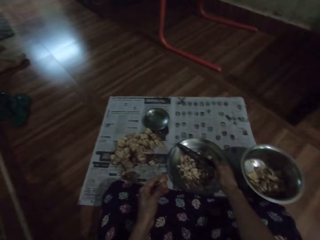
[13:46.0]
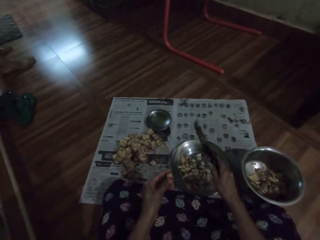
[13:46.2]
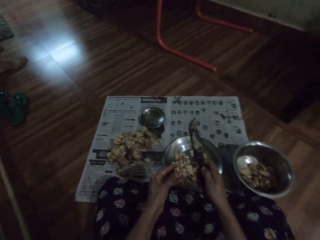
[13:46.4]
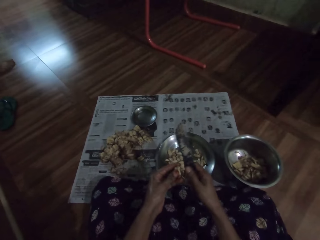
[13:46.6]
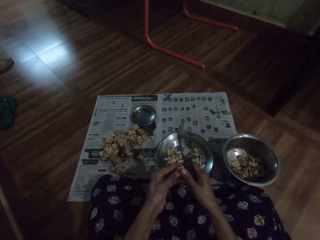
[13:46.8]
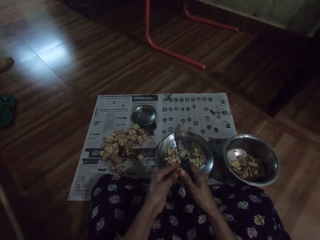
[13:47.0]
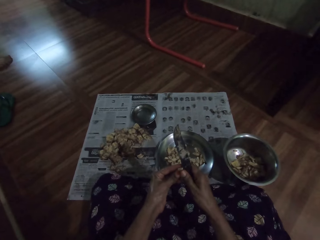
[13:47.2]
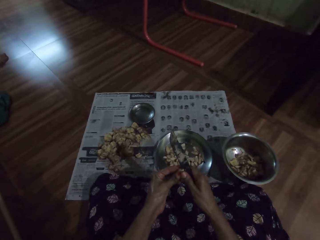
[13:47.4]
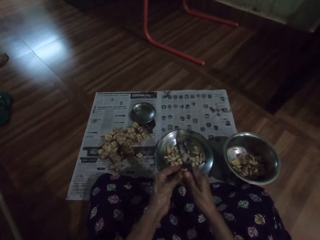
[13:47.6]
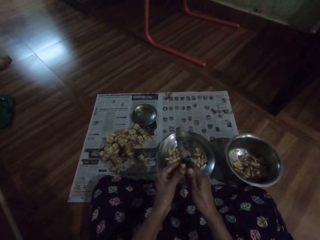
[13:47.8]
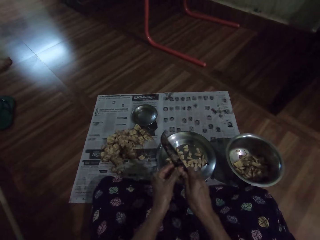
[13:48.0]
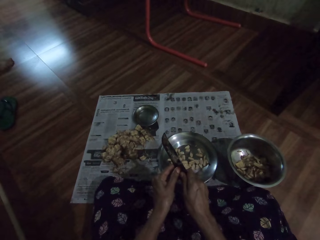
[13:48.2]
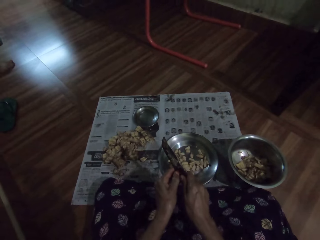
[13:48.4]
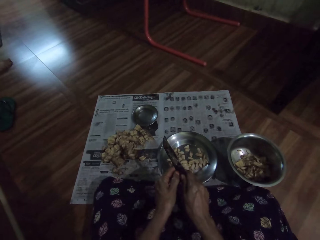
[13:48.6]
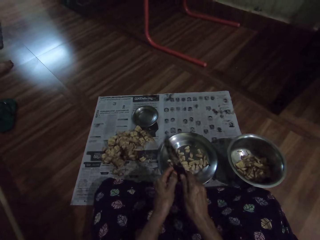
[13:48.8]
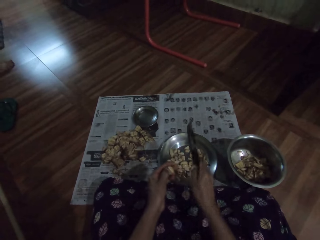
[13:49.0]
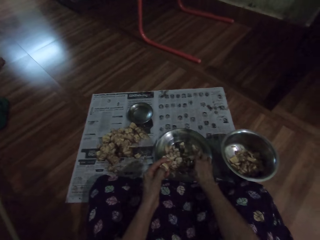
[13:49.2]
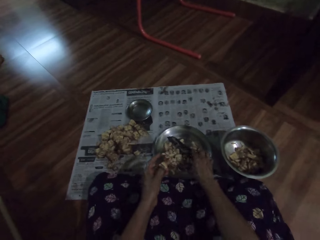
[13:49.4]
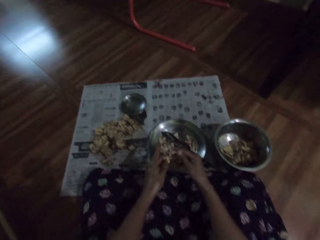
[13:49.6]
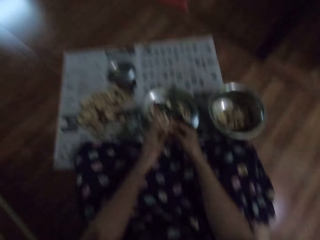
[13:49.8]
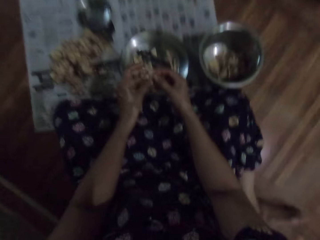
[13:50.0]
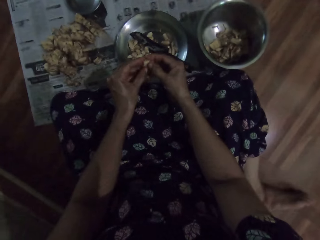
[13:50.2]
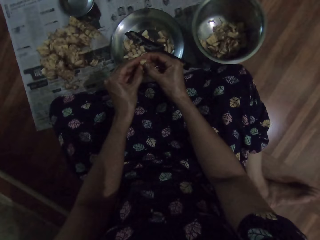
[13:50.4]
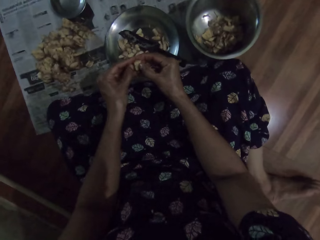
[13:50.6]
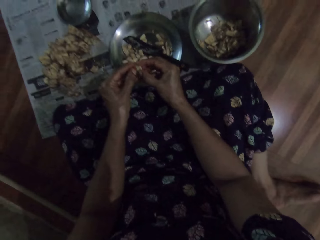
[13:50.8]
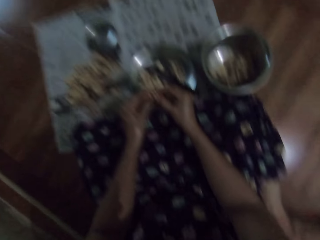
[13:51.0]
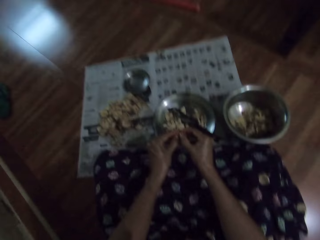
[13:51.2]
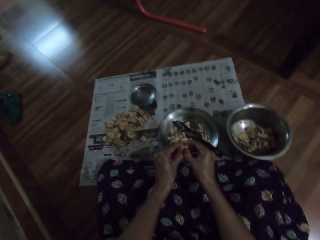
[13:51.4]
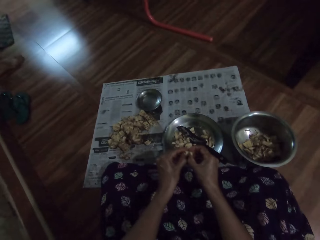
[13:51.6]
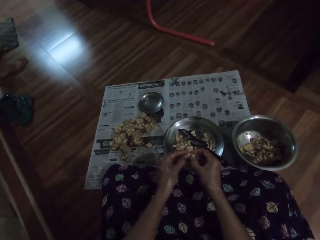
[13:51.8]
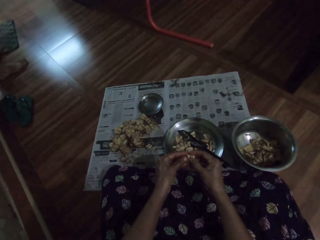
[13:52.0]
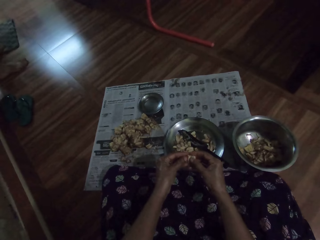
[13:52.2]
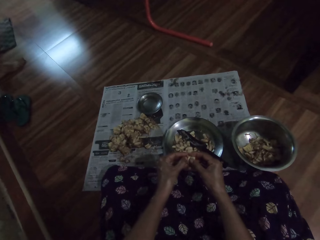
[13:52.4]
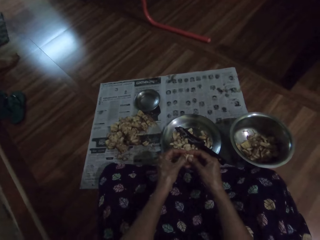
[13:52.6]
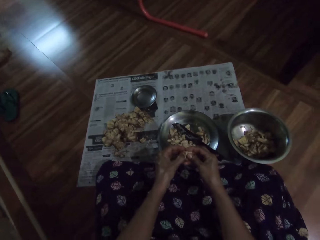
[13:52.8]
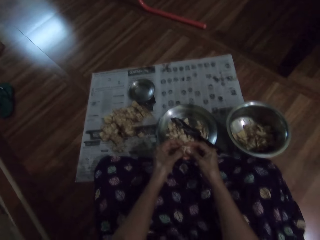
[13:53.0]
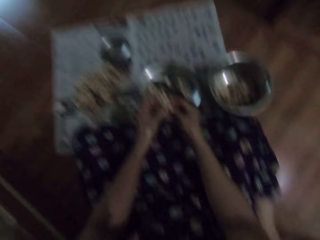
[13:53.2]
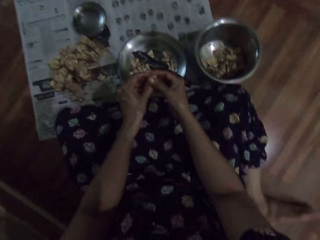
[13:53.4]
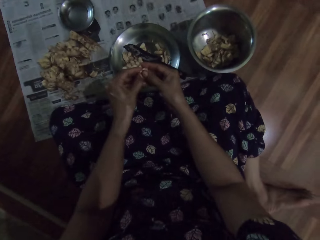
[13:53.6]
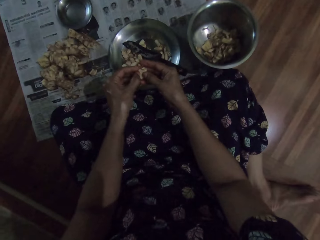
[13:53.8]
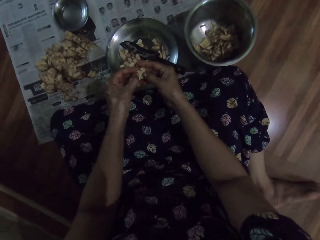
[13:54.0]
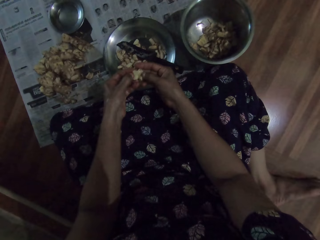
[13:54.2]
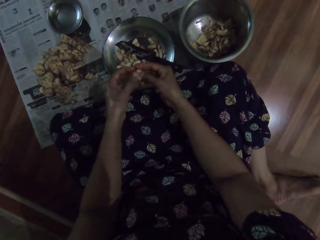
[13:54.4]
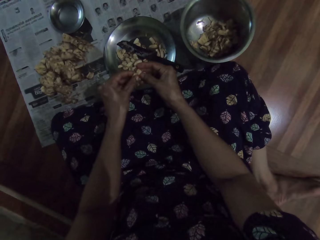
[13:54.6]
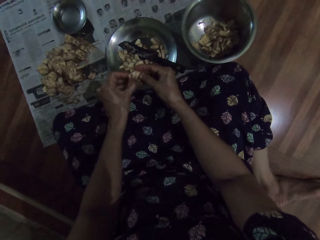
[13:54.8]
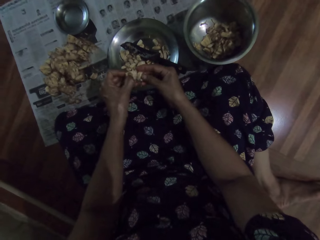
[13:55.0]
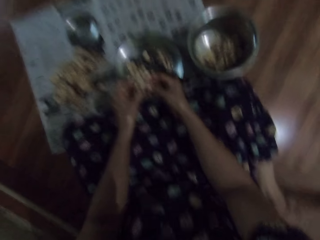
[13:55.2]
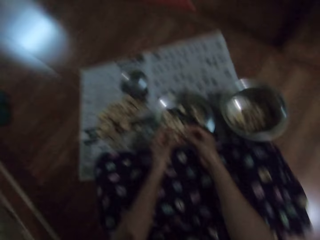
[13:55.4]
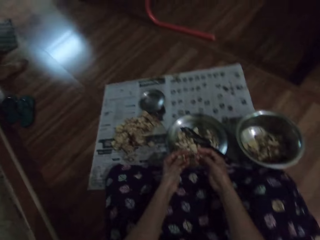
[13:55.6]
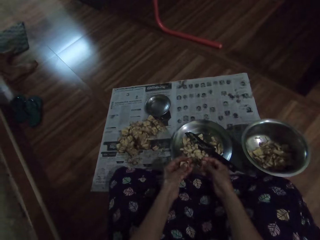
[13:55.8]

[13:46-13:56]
The camera wearer puts down the nut. She picks a knife from the plate on the floor with her right hand. She cuts the jack fruit or cashew nut in her left hand with the knife in her right hand. She peels the cashew nuts. She drops the knife in the plate on the floor with her right hand. She peels the jack fruit with both hands.

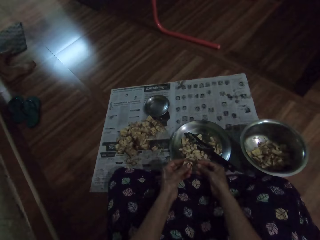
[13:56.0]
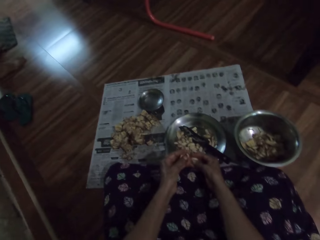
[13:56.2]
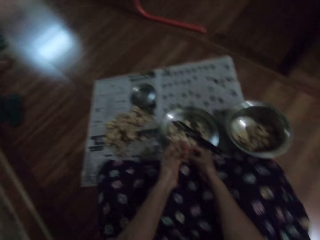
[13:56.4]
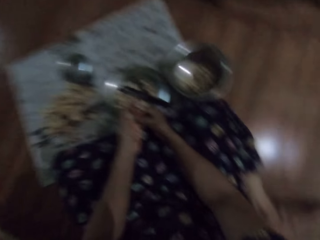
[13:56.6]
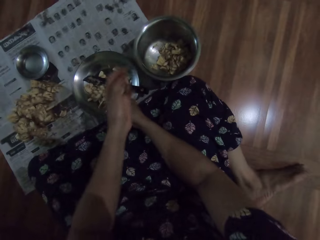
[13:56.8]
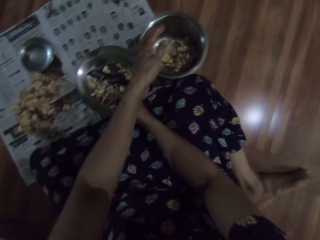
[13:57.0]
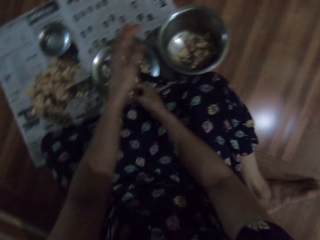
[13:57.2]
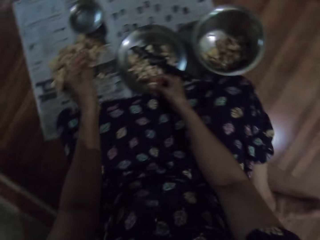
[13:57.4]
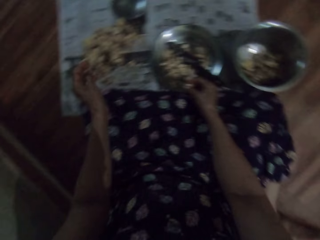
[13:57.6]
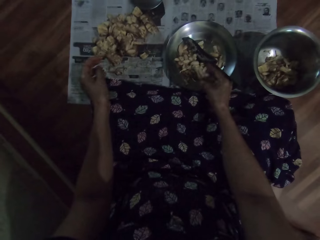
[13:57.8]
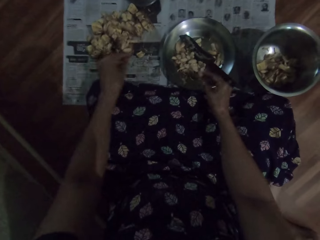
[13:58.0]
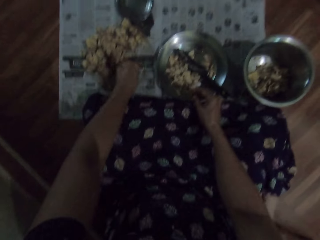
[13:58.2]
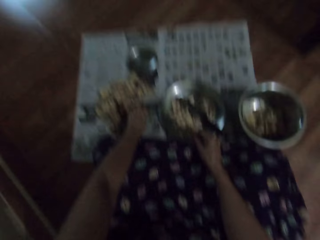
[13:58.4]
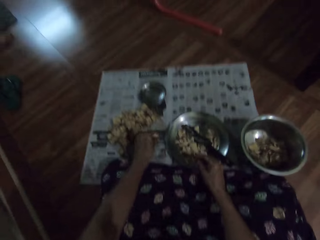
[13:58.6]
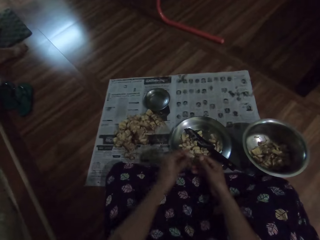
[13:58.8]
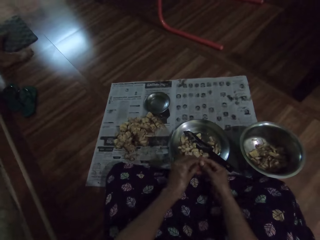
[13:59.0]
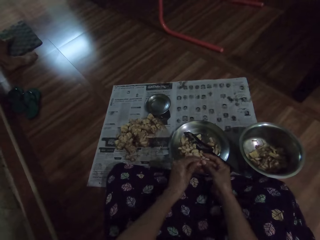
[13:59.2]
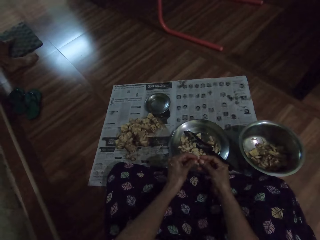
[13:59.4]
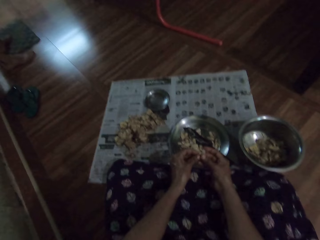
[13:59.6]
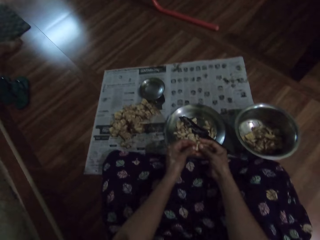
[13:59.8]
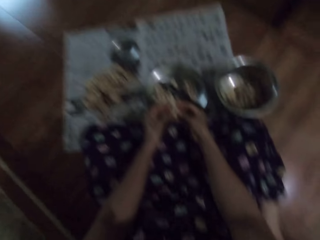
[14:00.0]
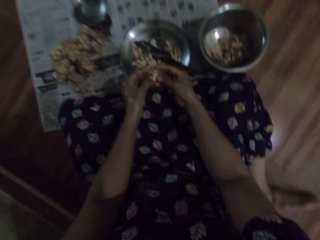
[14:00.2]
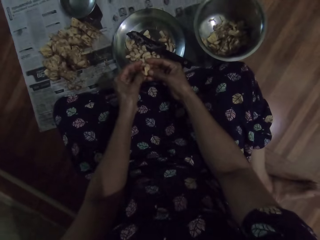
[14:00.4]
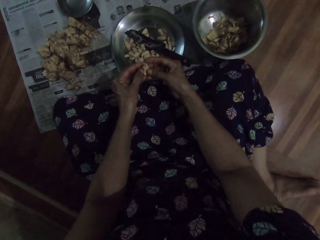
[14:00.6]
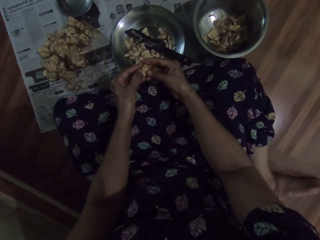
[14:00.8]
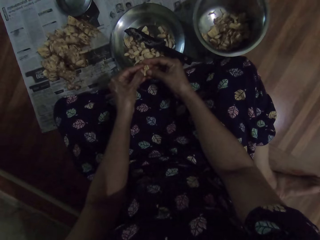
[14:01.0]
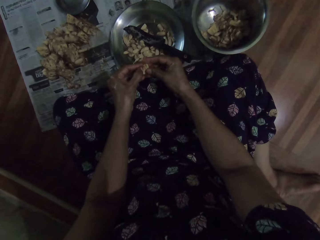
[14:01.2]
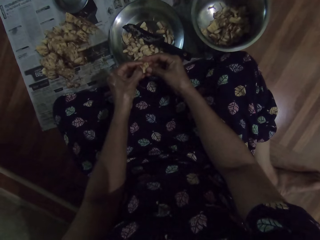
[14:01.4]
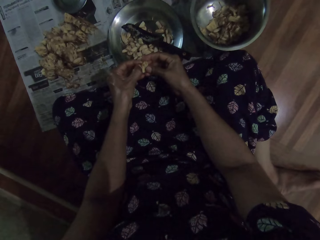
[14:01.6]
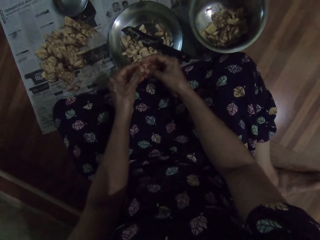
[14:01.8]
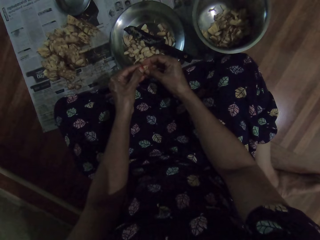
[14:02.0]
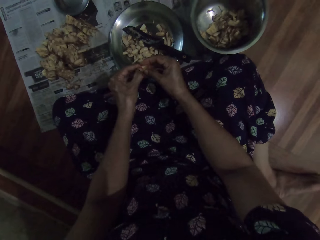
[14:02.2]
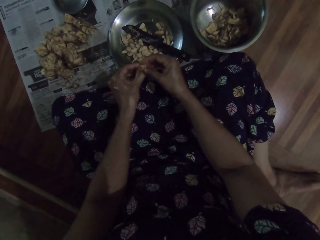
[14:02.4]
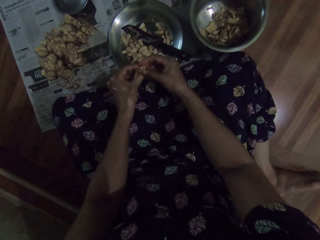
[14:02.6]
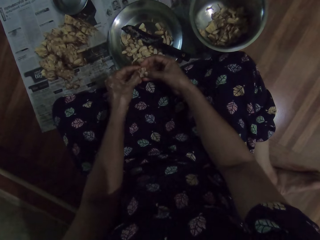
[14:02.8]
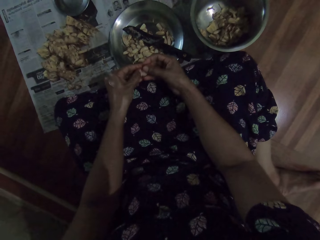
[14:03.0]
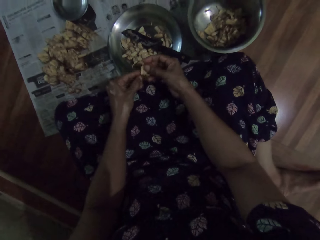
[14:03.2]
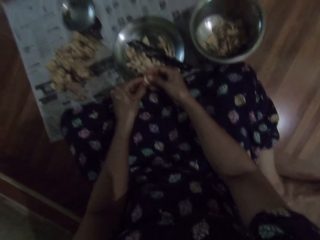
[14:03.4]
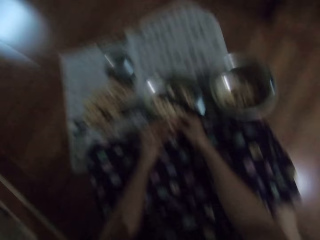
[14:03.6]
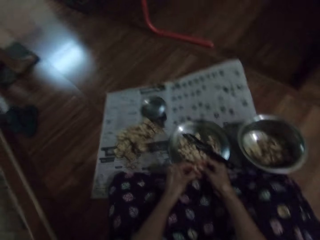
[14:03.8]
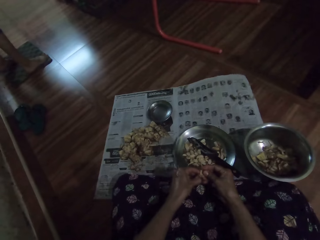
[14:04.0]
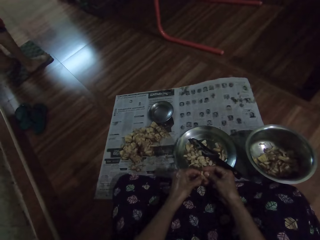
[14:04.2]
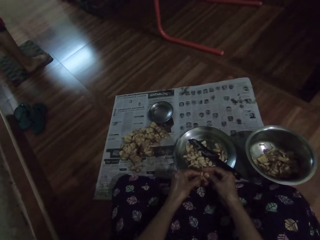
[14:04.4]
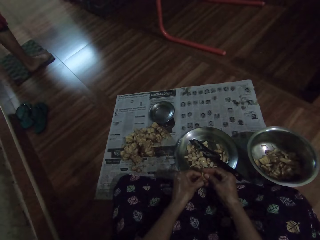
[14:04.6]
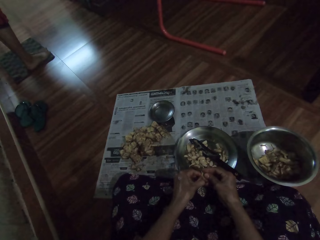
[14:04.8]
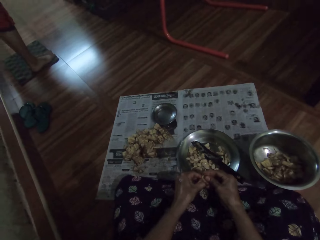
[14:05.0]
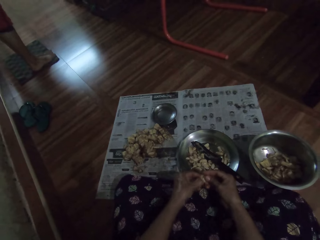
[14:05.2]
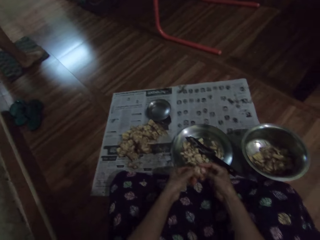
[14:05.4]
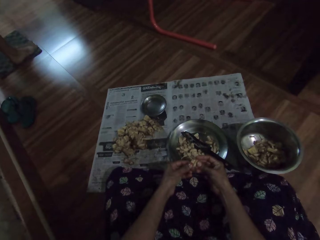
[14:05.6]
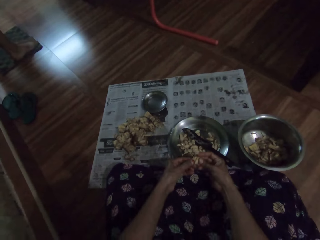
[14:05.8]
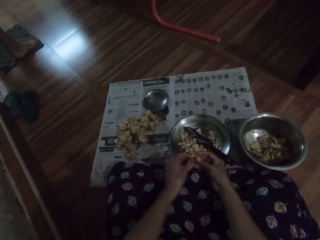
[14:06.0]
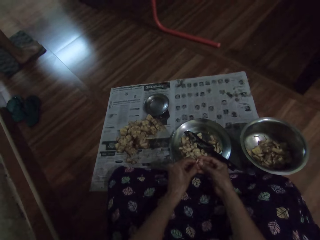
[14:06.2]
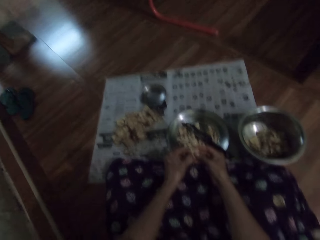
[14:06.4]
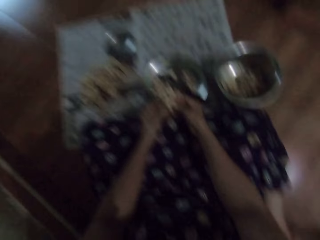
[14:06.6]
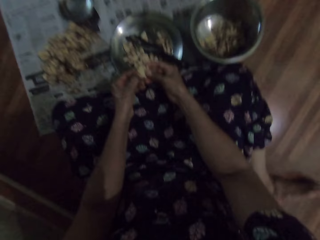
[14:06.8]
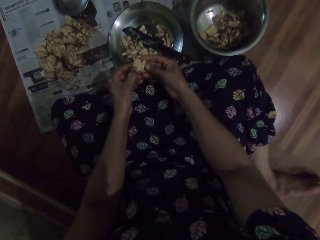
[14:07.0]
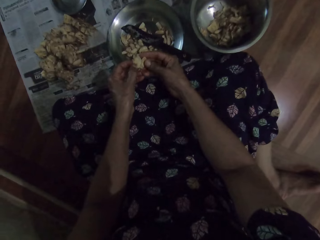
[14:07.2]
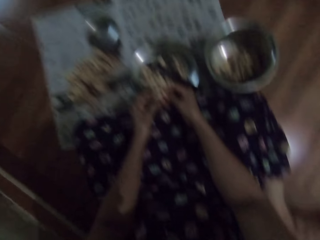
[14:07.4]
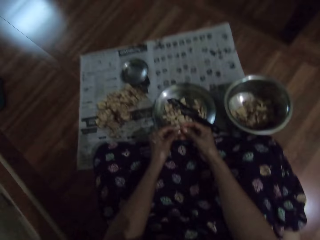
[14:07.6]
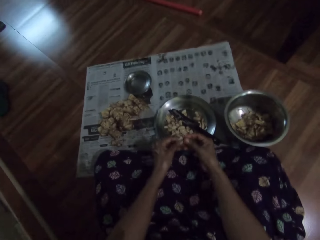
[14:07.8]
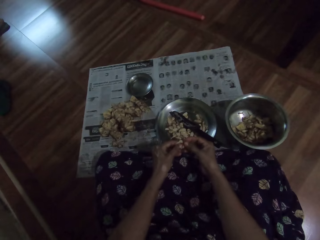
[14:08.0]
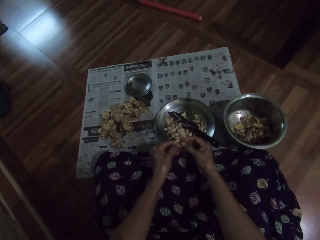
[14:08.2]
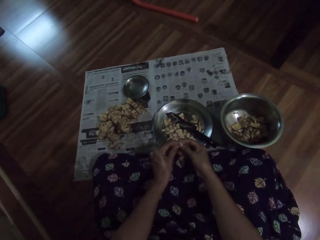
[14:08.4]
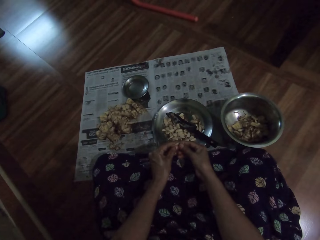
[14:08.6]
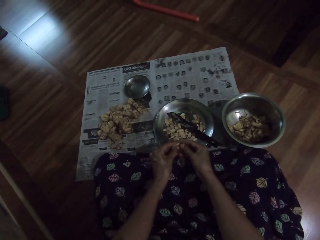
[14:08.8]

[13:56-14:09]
The camera wearer drops the peel in the bowl on the floor with her left hand. She drops the jack fruit in the plate on the floor with her right hand. She picks a jack fruit from the floor with her left hand. She peels the jack fruit with both hands.
